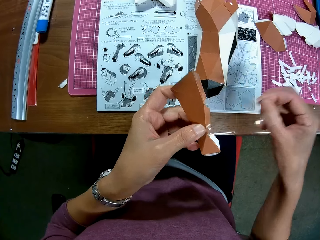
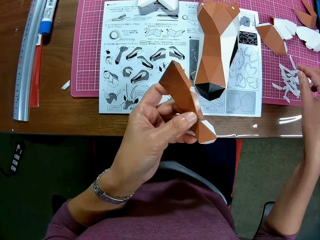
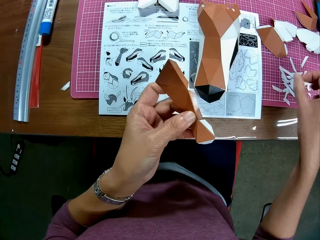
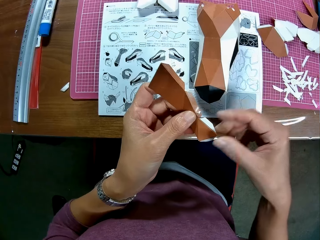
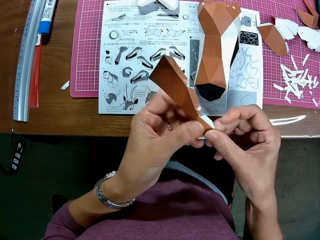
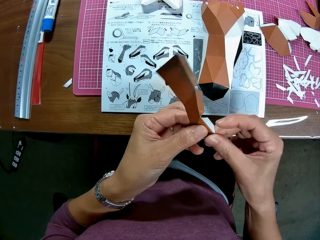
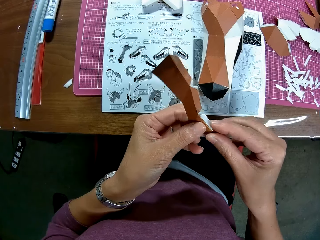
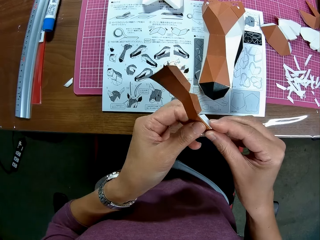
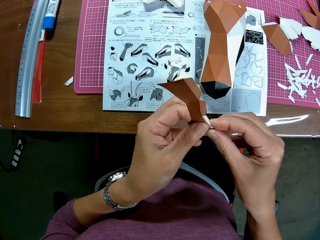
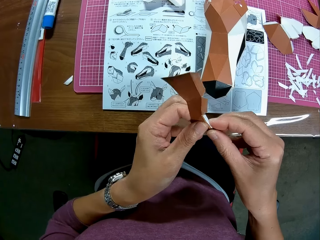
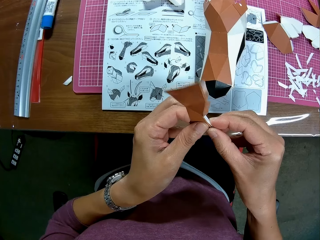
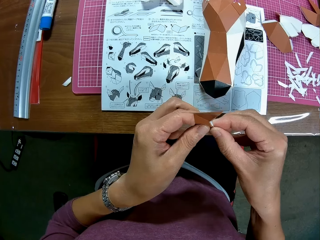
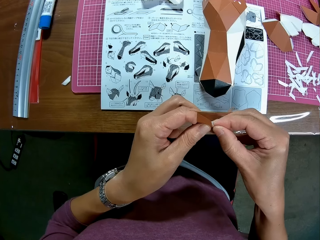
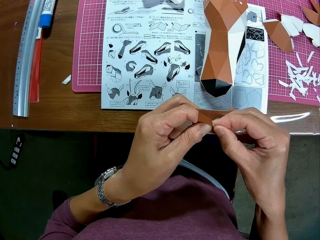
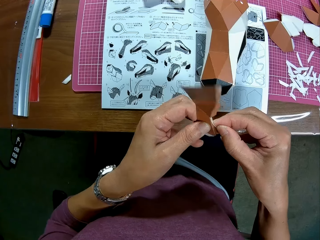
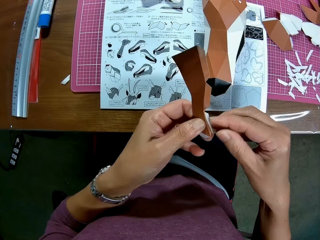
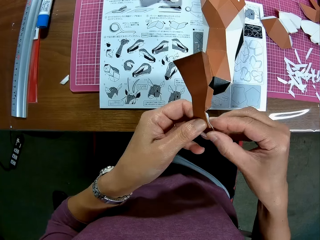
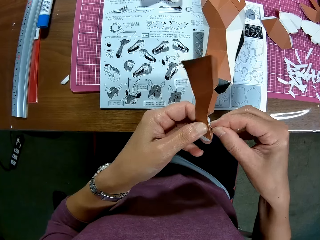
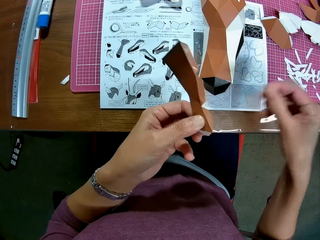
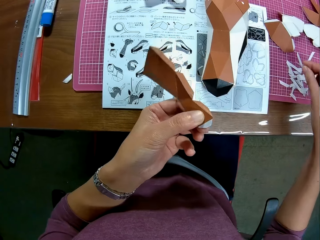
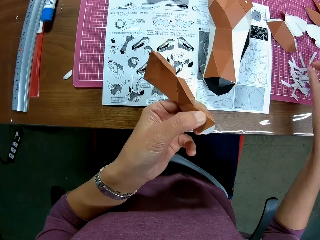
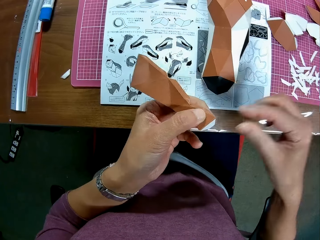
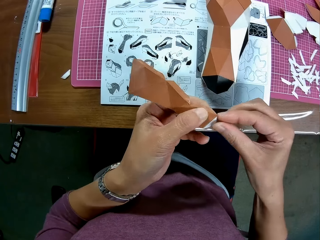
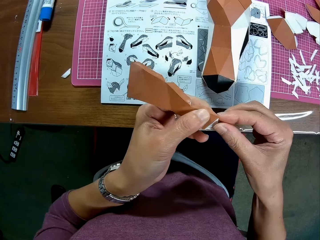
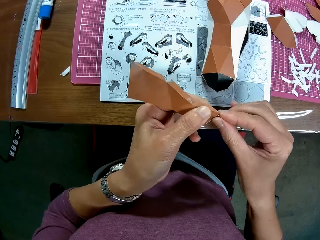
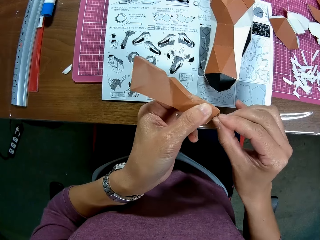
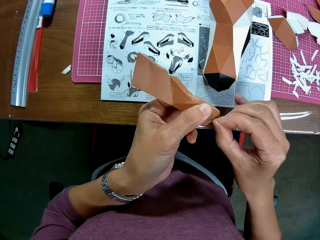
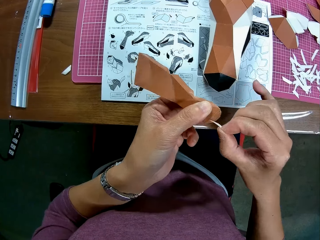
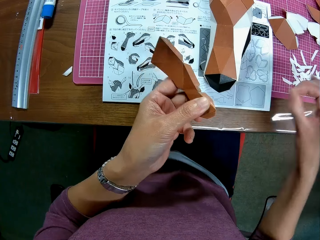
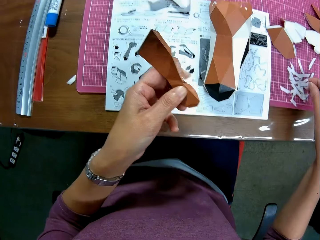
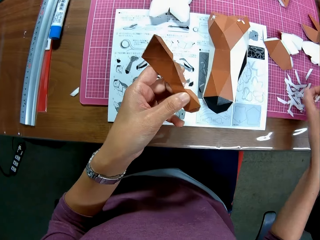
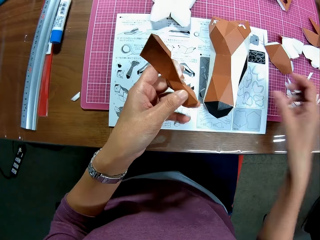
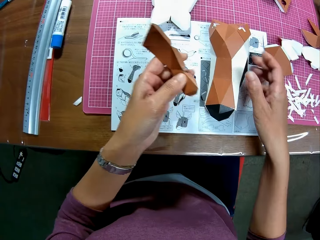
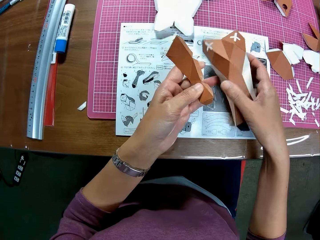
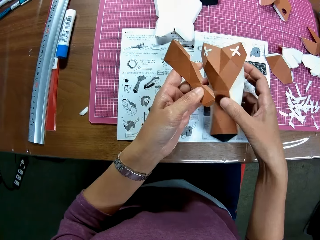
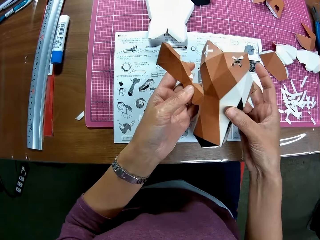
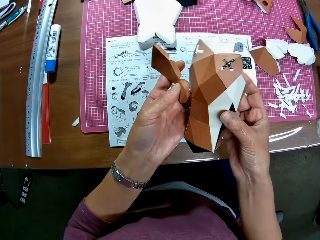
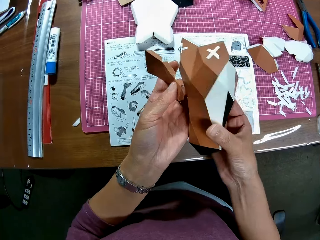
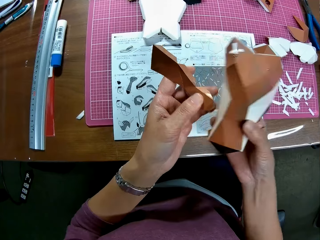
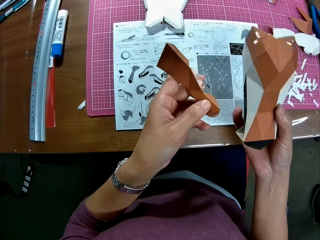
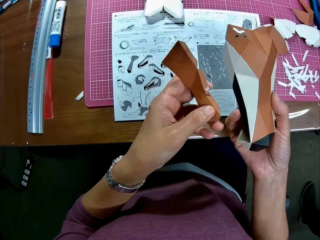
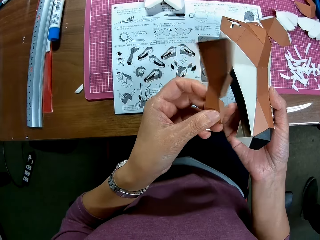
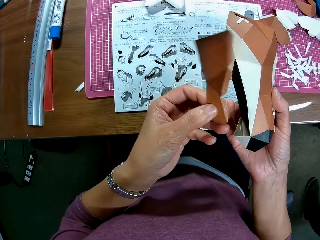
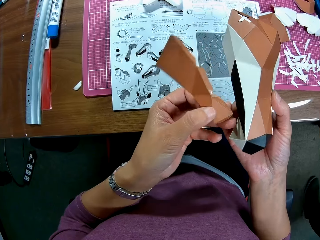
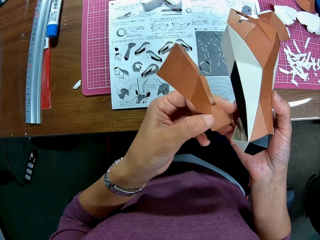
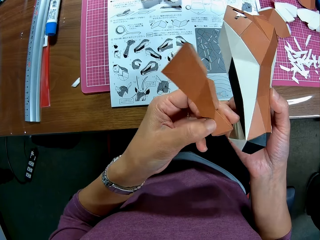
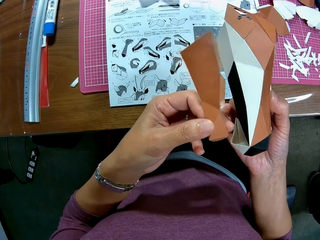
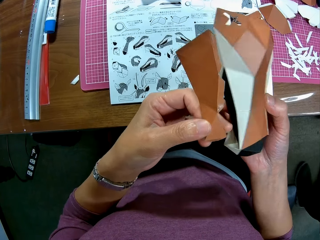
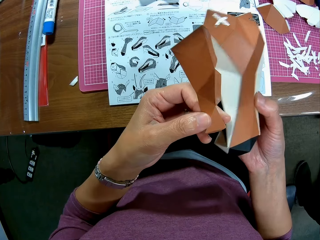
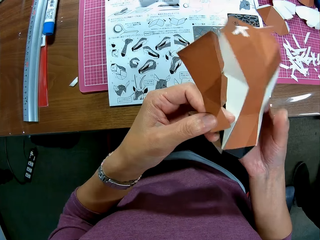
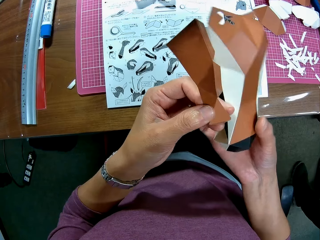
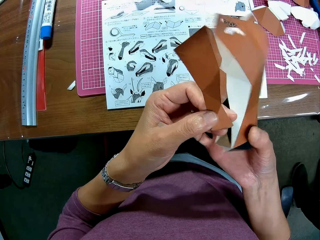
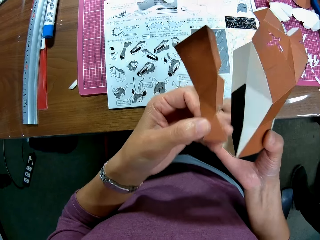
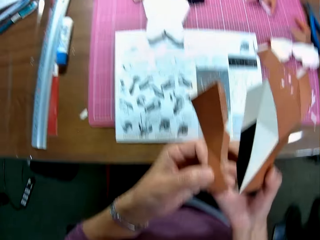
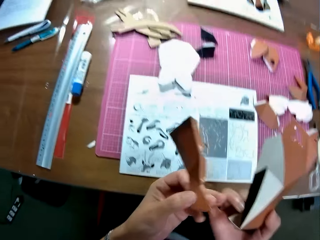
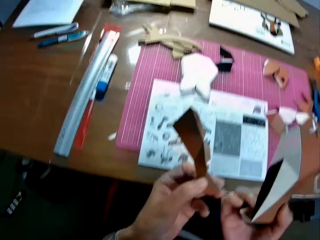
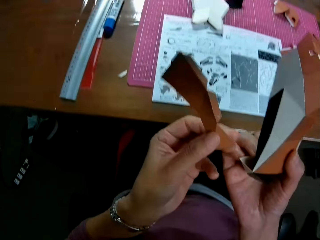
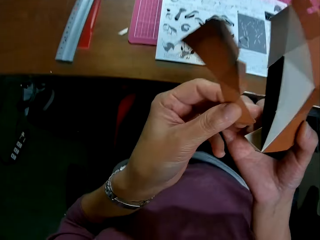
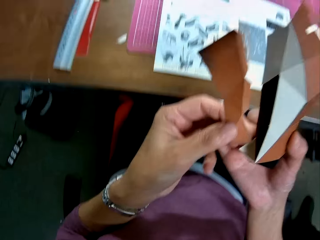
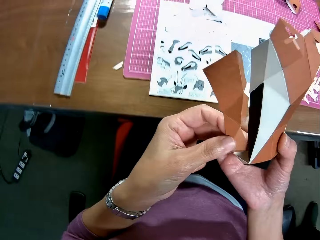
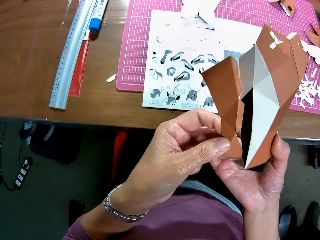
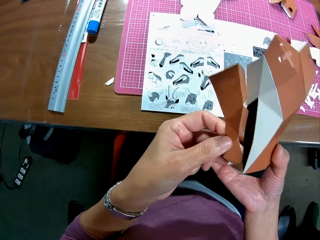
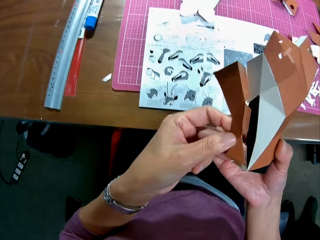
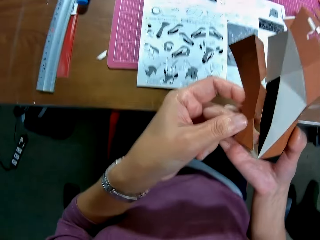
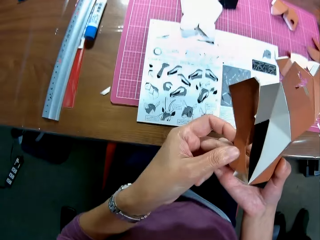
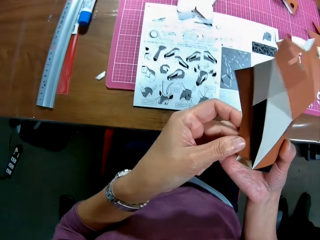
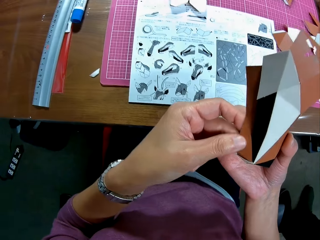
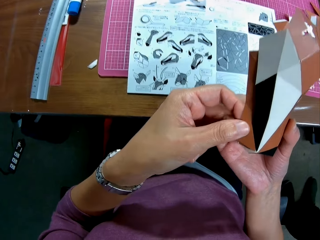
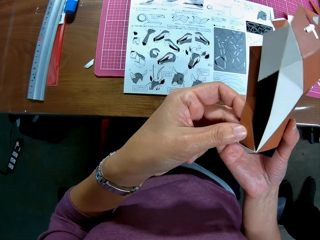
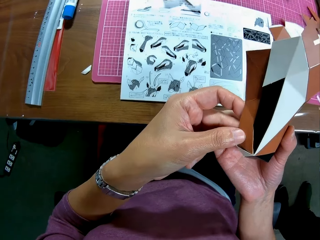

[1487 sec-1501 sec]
The camera wearer places the sellotape on the table. He removes sellotape from the craft paper. He places the sellotape on the table. He removes sellotape from the craft paper. He places the sellotape on the table. He picks the other carved paper or craft model with his right hand from the table. He checks the craft model. He attaches the carved papers together.
